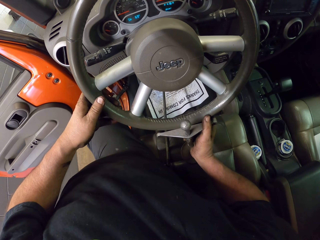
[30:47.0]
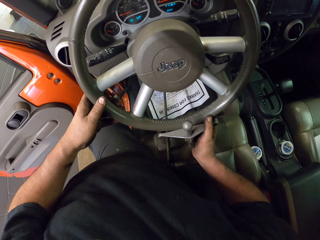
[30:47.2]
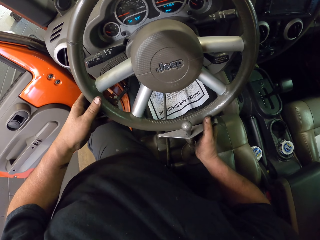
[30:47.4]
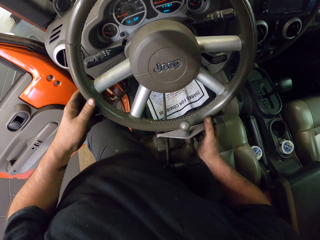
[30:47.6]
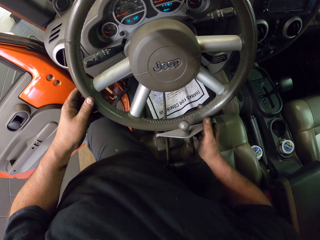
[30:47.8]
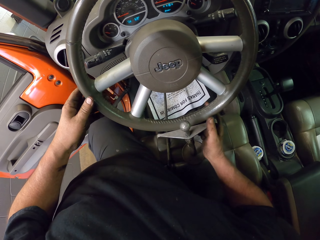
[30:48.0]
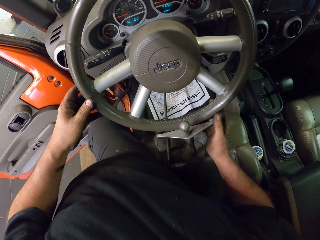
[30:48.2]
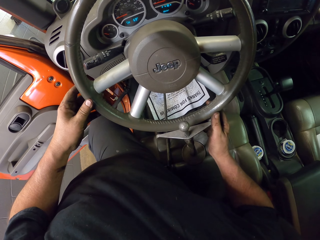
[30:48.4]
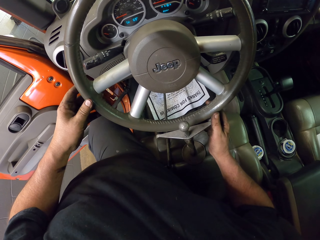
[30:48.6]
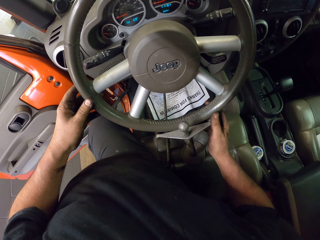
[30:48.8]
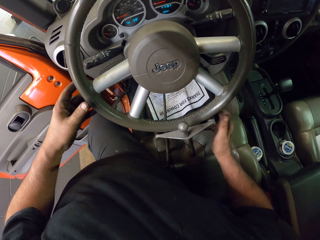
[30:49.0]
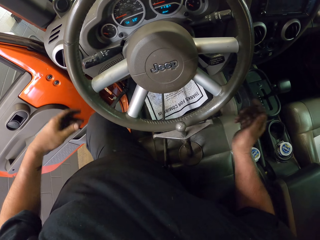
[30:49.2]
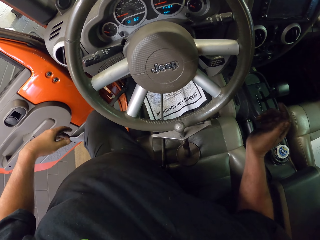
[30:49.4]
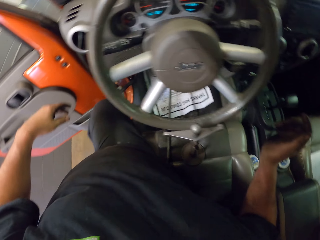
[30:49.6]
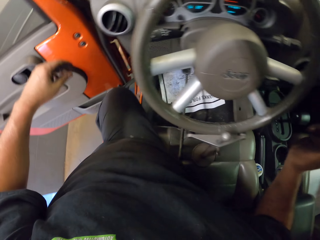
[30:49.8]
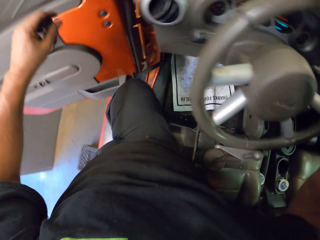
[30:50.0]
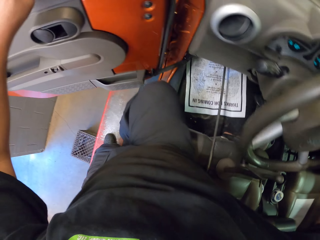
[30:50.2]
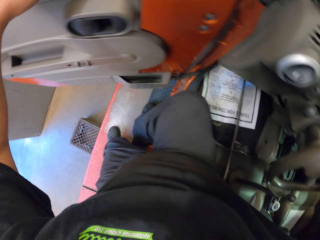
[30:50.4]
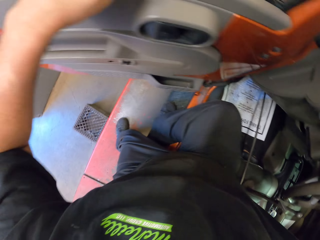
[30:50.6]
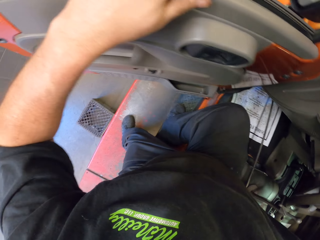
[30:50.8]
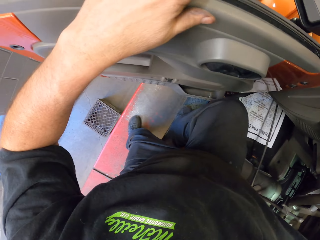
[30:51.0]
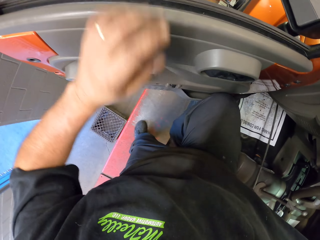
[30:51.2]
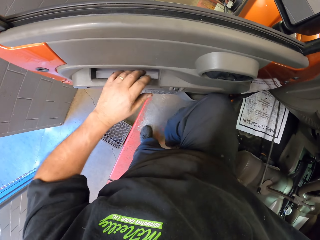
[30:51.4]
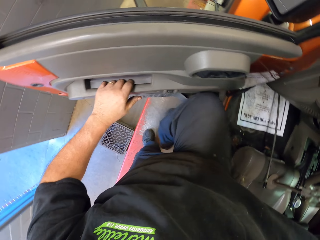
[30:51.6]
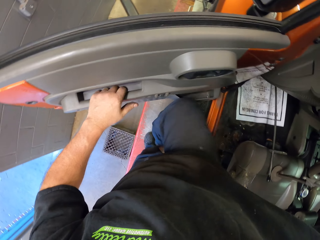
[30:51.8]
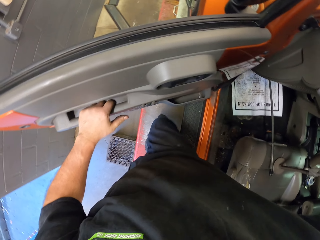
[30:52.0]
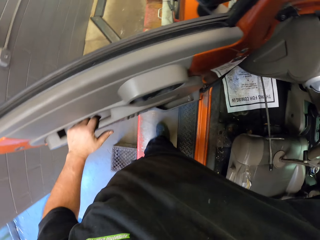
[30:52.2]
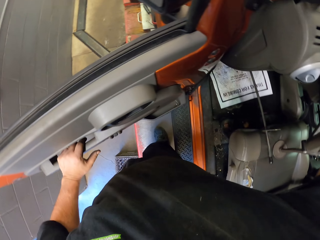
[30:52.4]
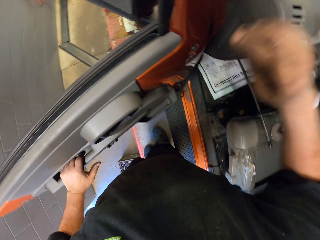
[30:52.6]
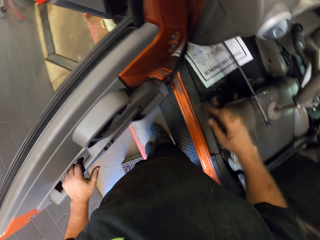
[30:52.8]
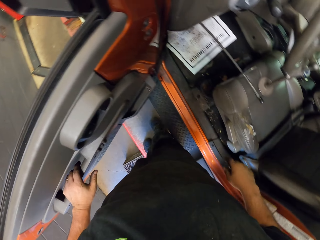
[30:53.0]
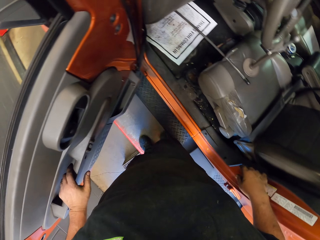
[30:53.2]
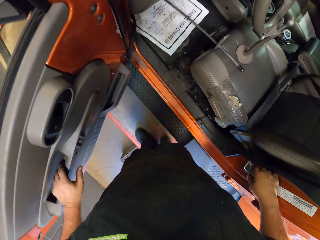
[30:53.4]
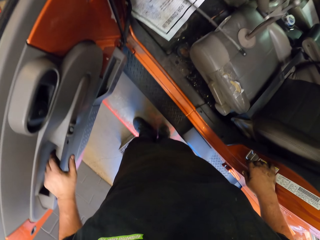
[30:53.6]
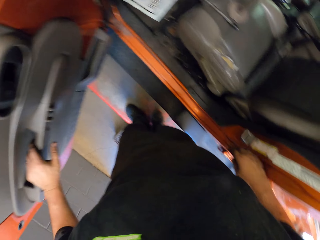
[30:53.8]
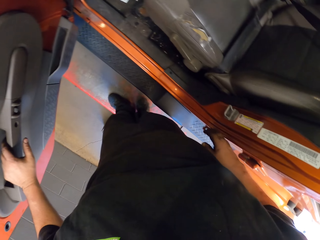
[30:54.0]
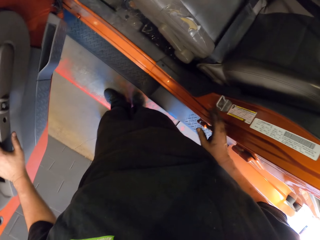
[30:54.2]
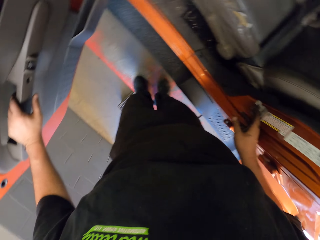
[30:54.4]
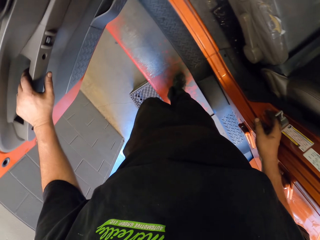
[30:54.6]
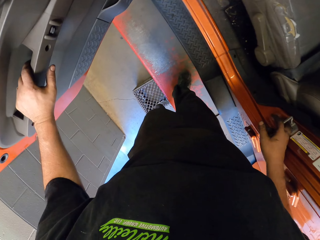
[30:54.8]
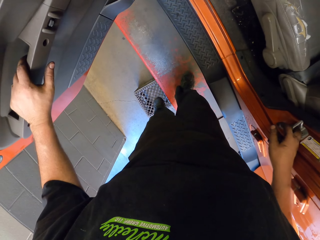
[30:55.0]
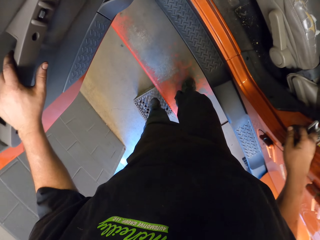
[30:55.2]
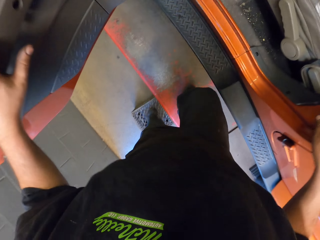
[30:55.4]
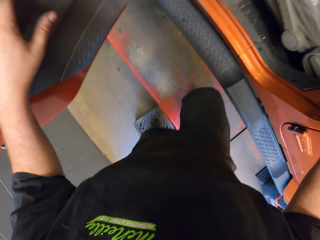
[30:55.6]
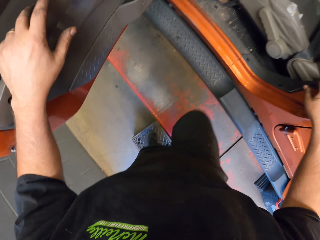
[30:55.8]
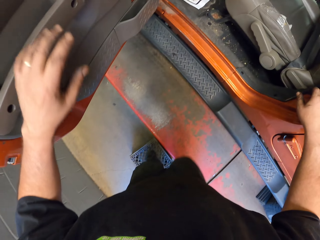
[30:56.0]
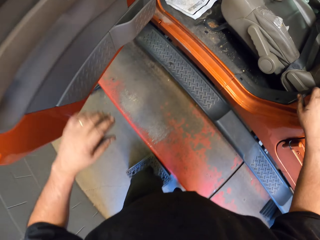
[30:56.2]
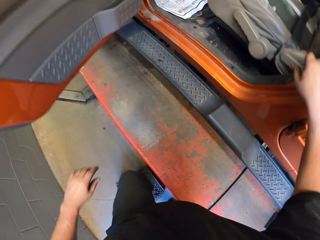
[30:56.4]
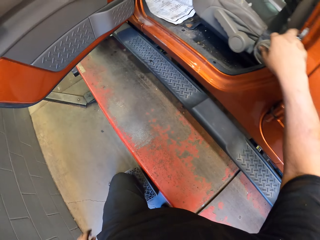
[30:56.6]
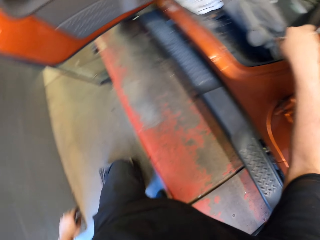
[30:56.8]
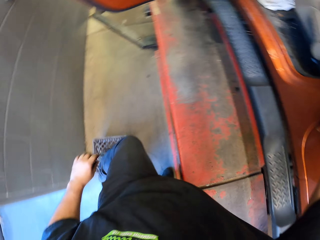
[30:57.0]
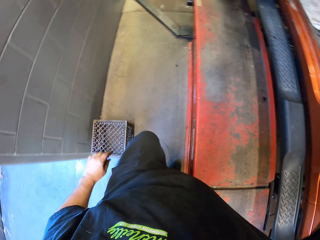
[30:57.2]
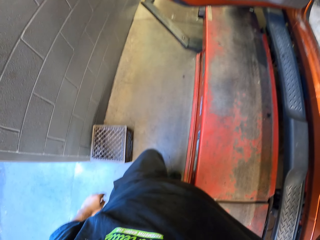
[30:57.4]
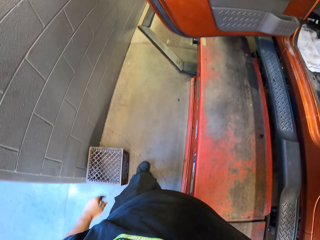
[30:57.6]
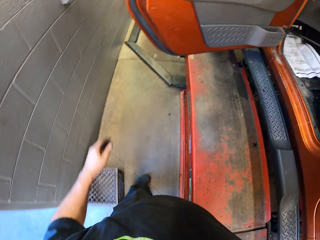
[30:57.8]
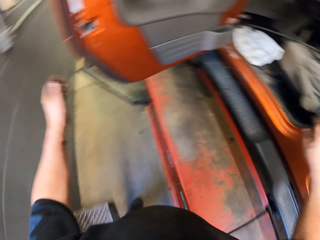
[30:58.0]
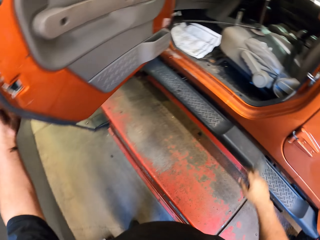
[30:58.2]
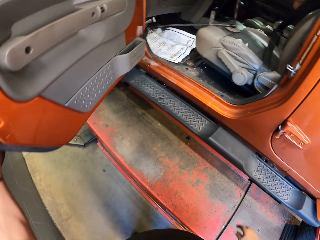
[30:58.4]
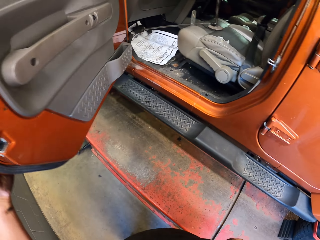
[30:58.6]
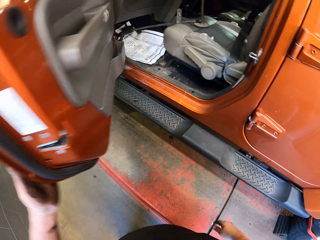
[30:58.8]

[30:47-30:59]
The camera wearer touches the door. They come out of the car. They step down from the car, down the car hoist. They step down the crate. They push the crate.

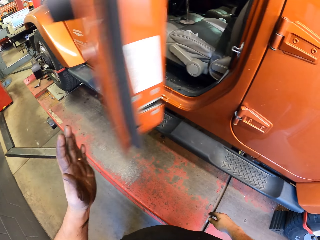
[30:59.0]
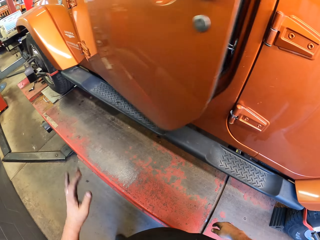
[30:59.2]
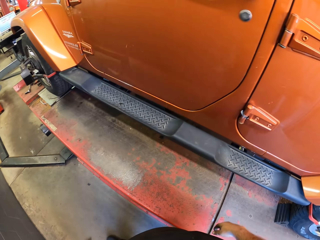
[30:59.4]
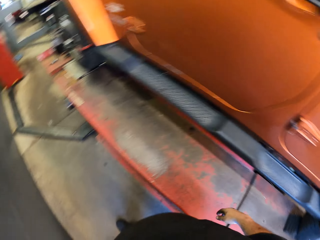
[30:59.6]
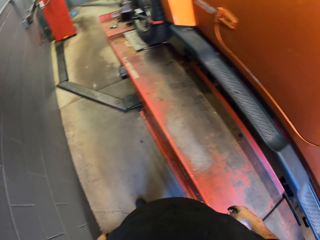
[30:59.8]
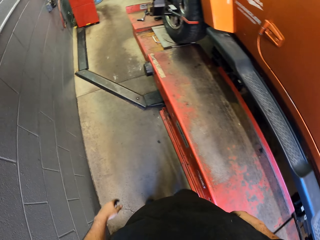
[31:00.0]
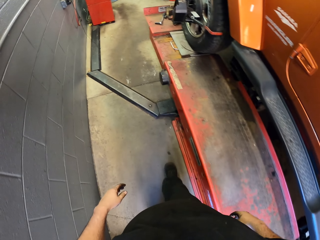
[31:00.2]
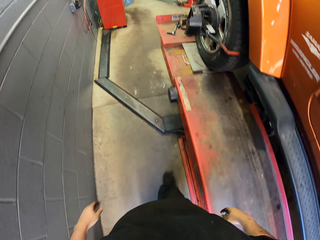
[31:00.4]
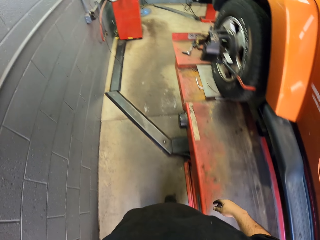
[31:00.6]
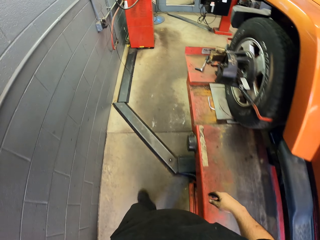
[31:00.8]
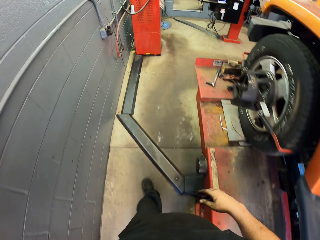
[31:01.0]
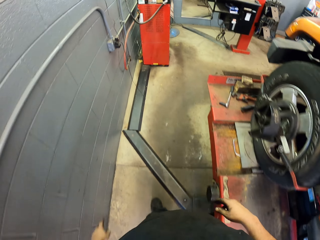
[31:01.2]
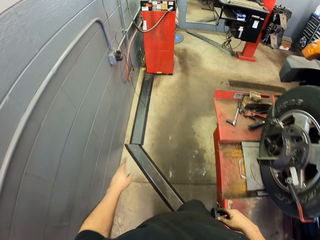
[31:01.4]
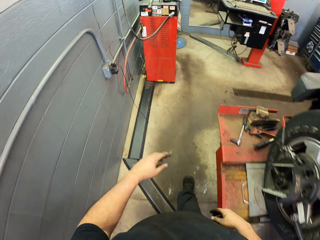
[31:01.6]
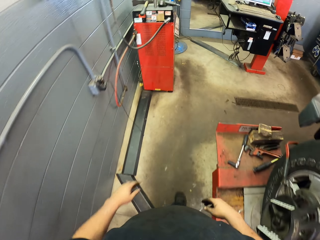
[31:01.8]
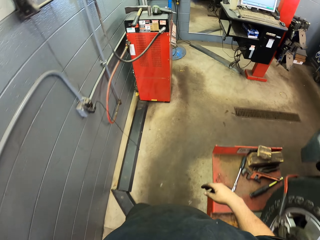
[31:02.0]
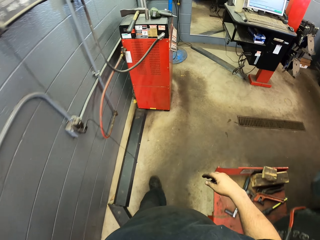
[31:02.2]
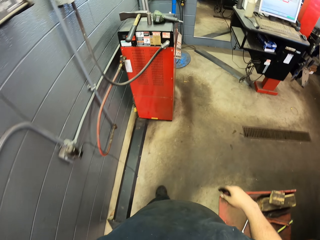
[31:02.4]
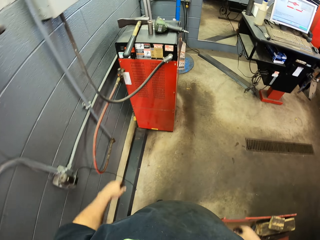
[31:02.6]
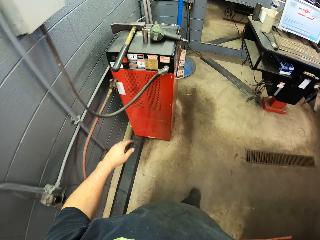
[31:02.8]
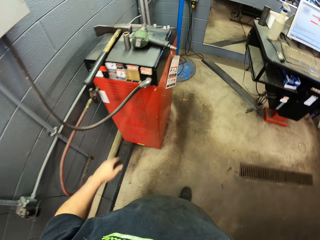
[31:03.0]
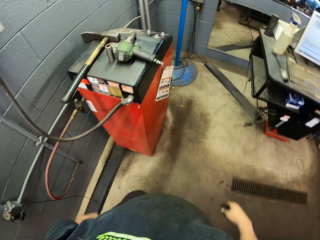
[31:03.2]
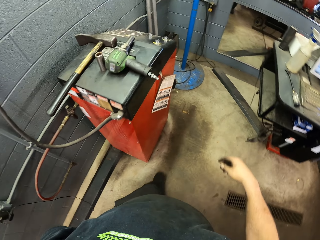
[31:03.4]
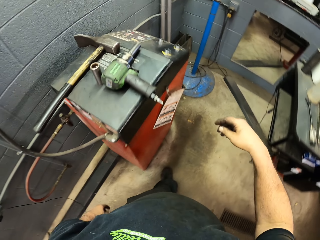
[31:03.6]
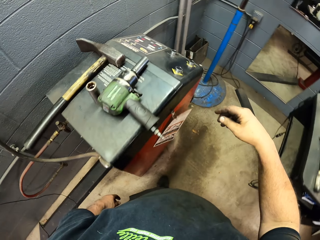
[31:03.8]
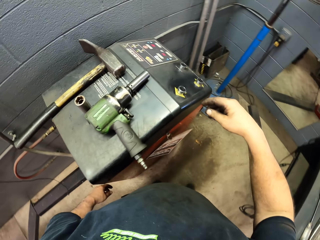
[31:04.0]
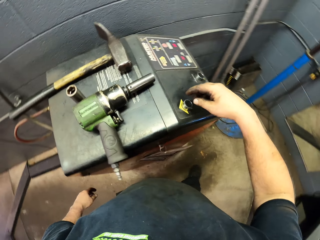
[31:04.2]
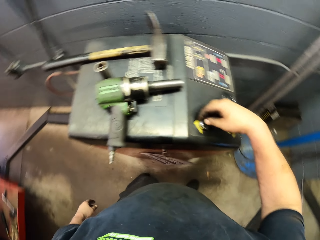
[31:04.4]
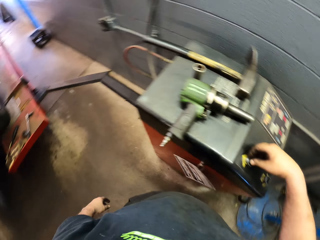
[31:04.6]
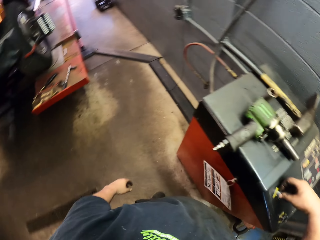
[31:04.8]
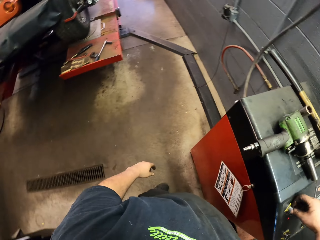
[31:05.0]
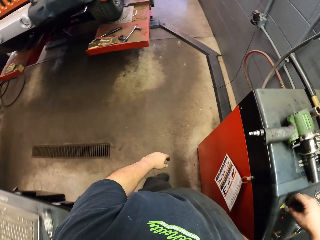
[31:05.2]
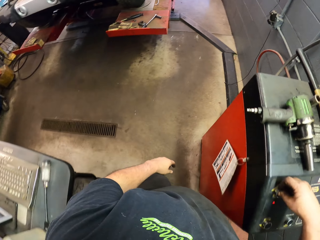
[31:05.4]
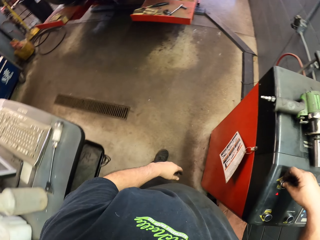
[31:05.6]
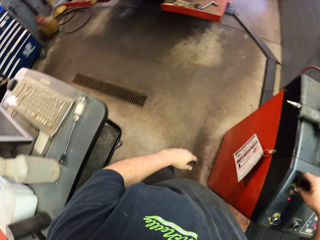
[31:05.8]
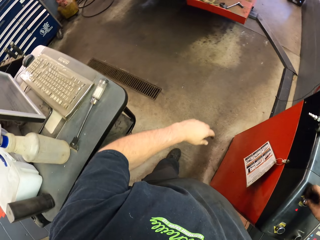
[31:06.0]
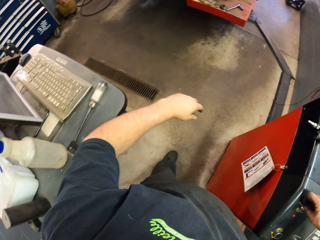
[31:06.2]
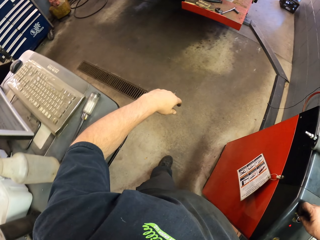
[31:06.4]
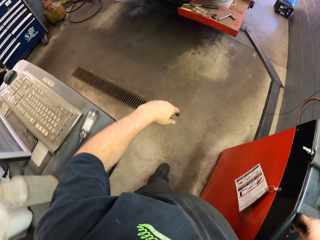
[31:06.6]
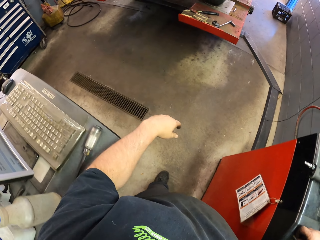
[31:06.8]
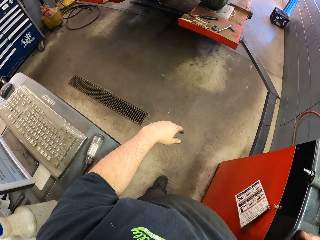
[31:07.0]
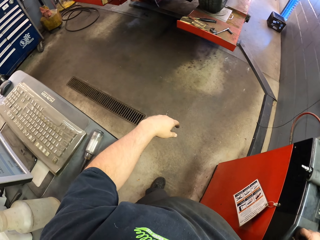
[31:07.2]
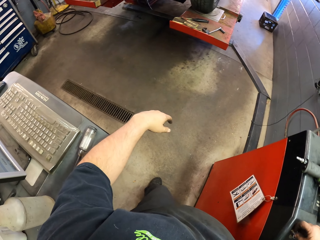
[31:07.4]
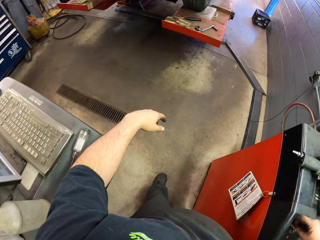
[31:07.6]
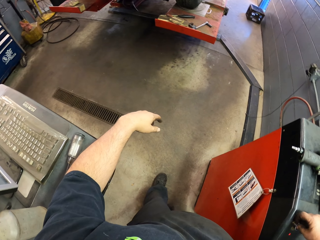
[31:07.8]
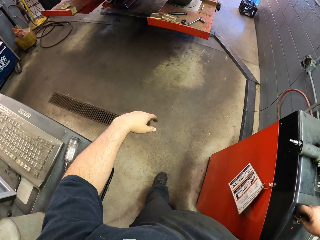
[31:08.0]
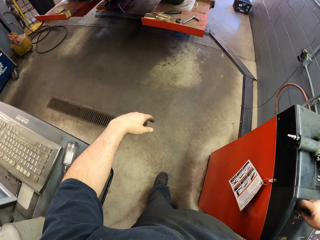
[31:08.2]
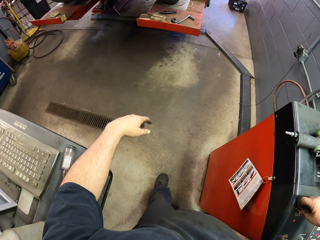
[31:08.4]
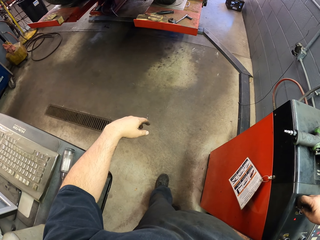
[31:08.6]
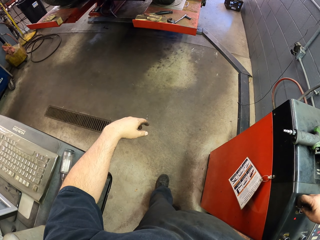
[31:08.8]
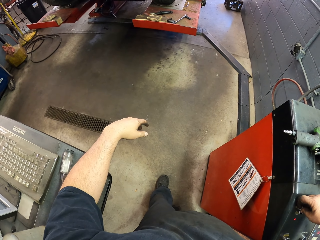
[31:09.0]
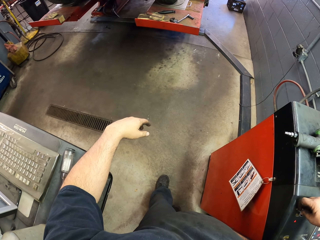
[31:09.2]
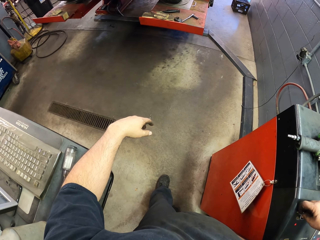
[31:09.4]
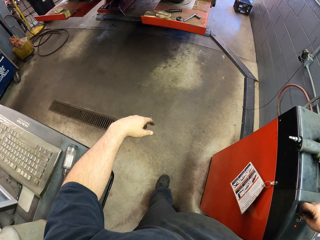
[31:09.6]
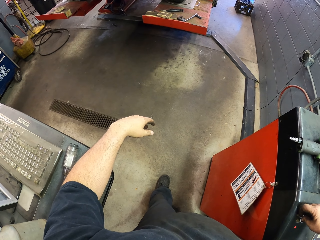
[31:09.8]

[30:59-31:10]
The camera wearer closes the door. They move around the garage. They touch the biometric stand. They put the hand on the table. They lift the car hoist.
